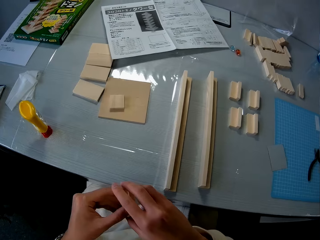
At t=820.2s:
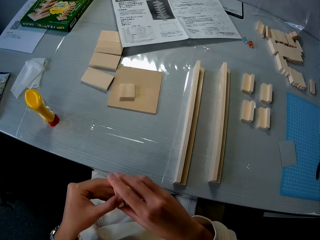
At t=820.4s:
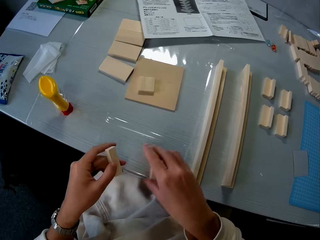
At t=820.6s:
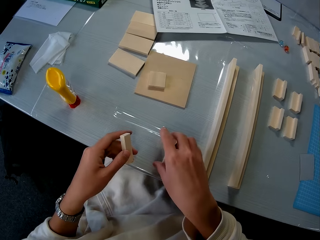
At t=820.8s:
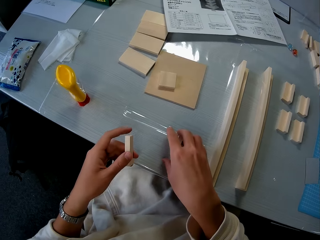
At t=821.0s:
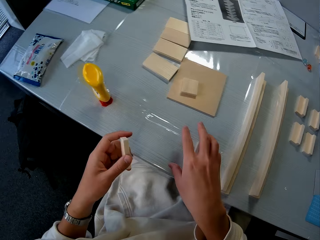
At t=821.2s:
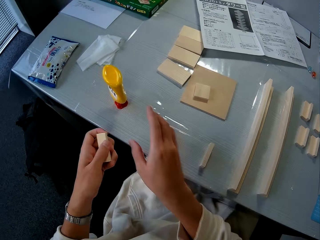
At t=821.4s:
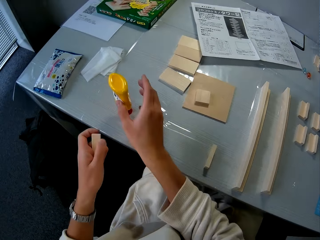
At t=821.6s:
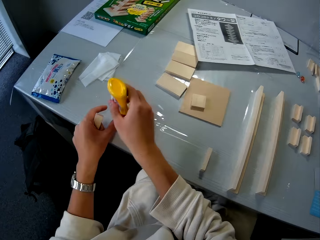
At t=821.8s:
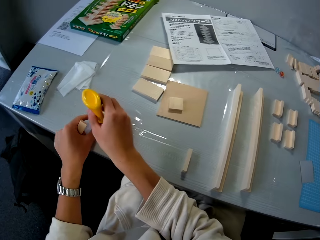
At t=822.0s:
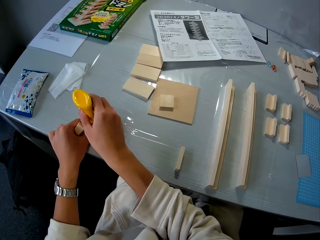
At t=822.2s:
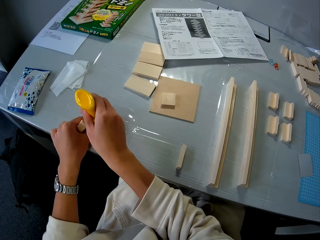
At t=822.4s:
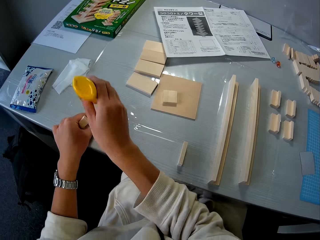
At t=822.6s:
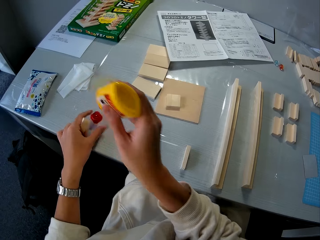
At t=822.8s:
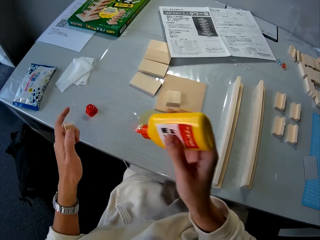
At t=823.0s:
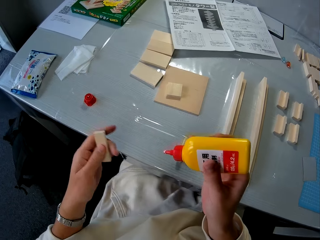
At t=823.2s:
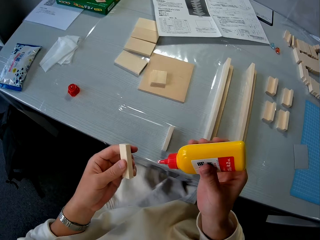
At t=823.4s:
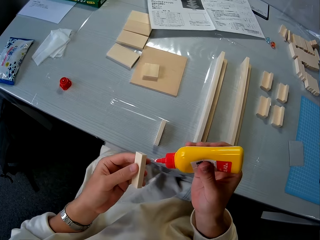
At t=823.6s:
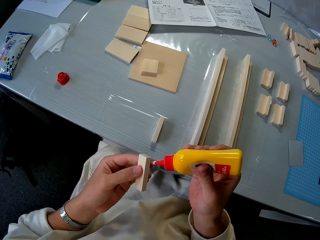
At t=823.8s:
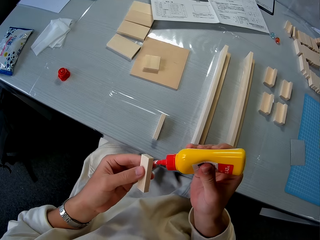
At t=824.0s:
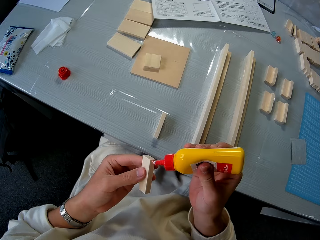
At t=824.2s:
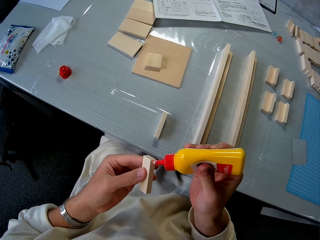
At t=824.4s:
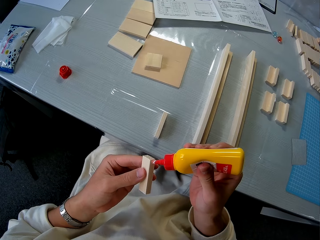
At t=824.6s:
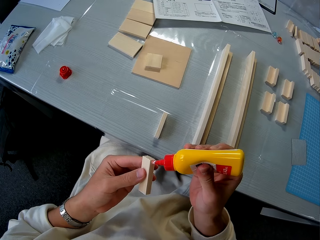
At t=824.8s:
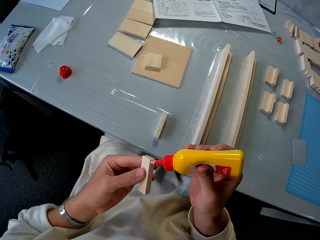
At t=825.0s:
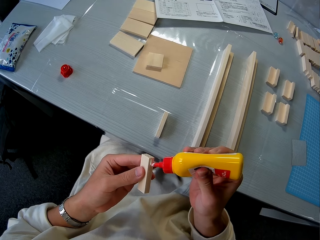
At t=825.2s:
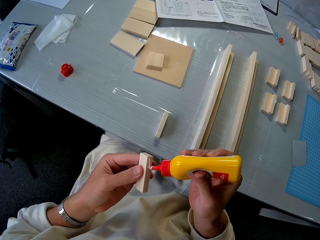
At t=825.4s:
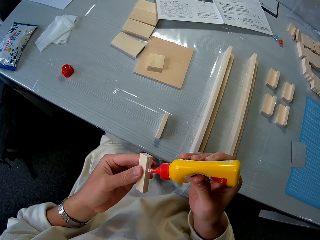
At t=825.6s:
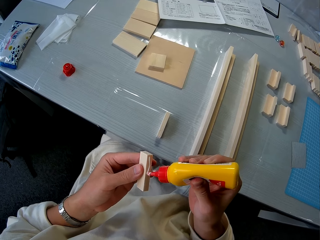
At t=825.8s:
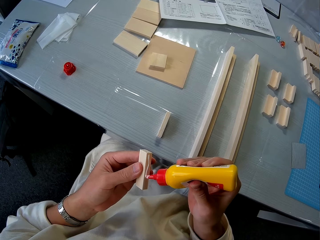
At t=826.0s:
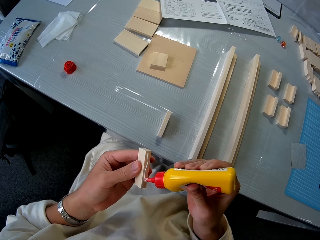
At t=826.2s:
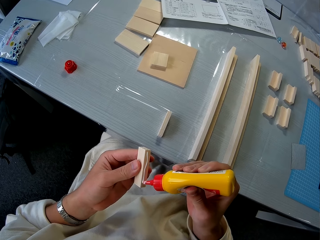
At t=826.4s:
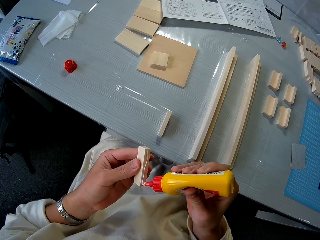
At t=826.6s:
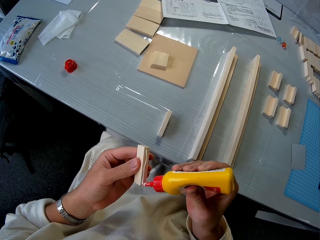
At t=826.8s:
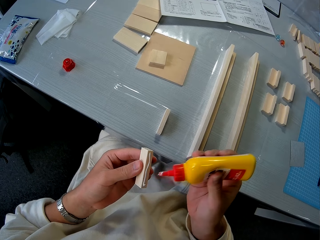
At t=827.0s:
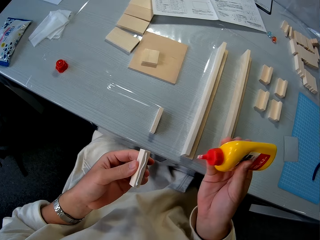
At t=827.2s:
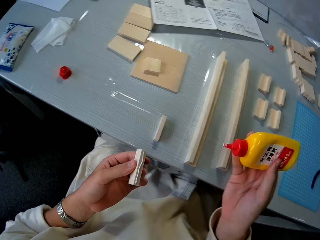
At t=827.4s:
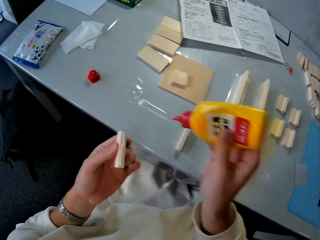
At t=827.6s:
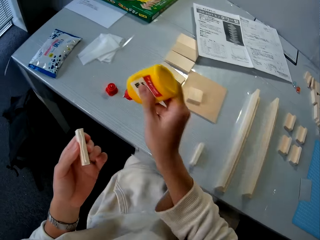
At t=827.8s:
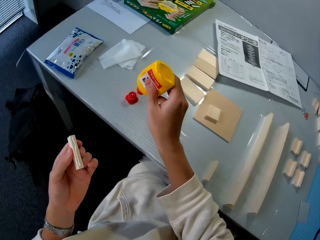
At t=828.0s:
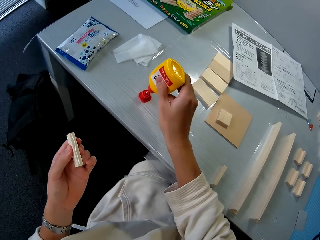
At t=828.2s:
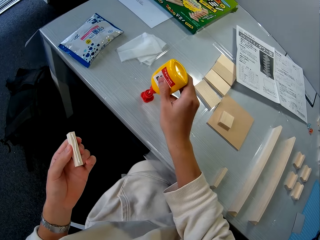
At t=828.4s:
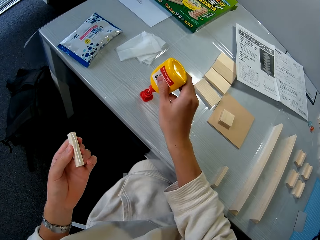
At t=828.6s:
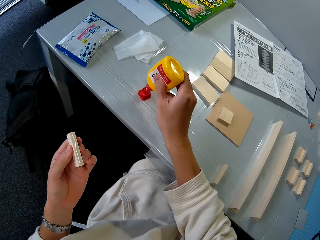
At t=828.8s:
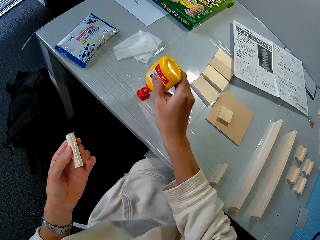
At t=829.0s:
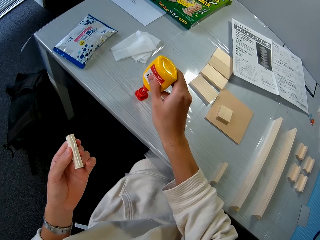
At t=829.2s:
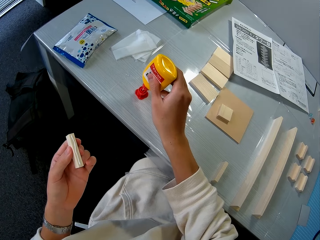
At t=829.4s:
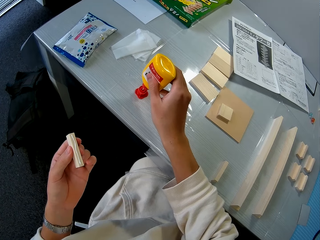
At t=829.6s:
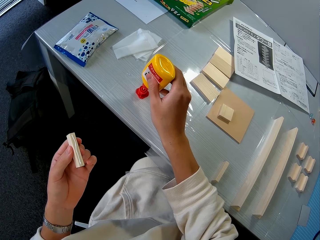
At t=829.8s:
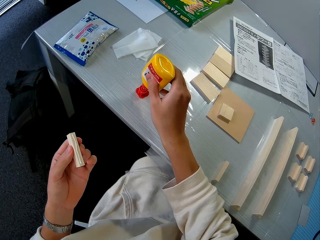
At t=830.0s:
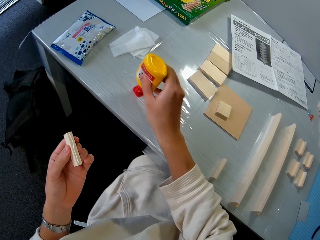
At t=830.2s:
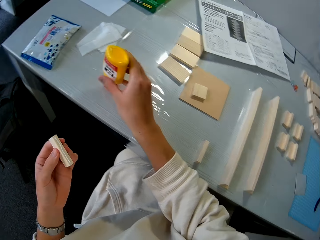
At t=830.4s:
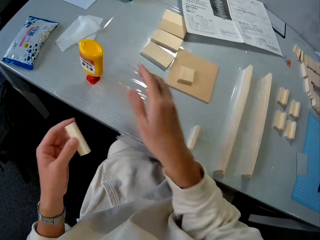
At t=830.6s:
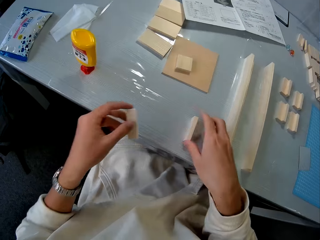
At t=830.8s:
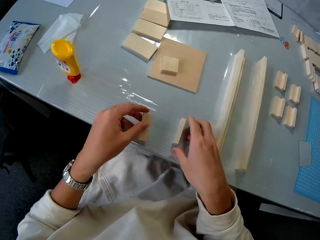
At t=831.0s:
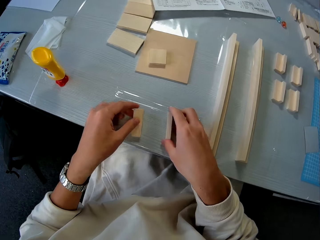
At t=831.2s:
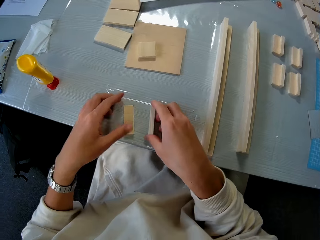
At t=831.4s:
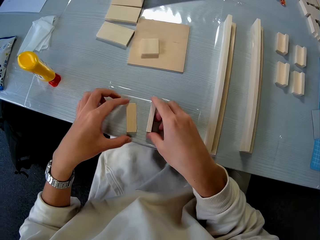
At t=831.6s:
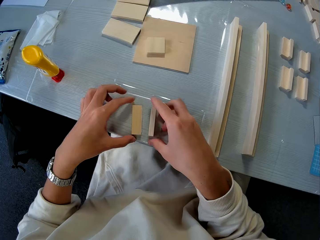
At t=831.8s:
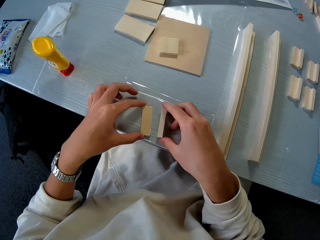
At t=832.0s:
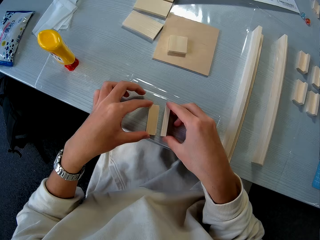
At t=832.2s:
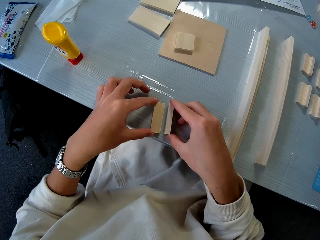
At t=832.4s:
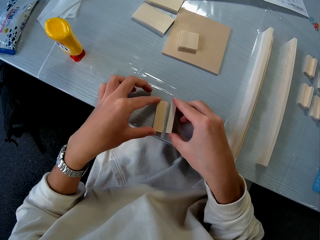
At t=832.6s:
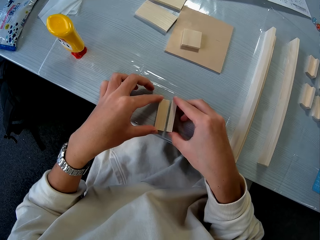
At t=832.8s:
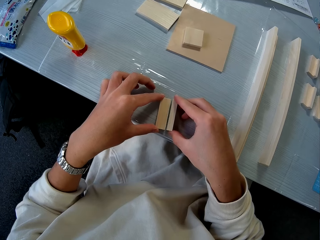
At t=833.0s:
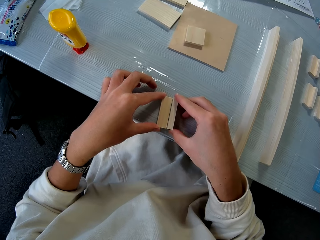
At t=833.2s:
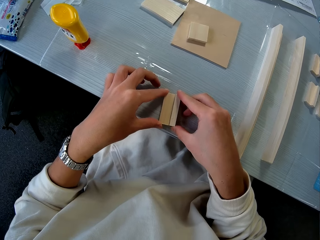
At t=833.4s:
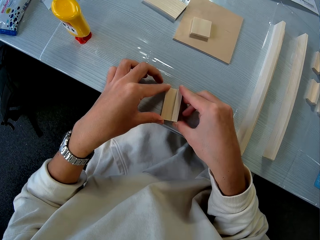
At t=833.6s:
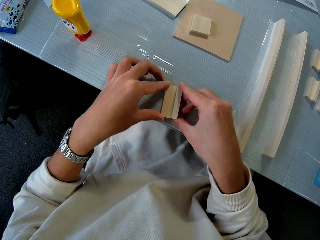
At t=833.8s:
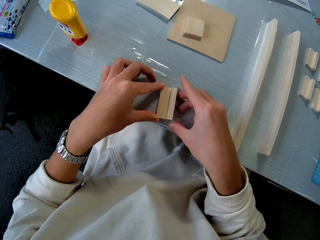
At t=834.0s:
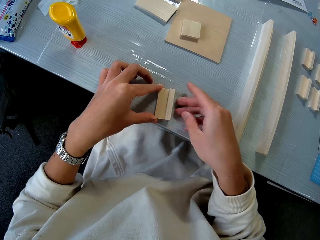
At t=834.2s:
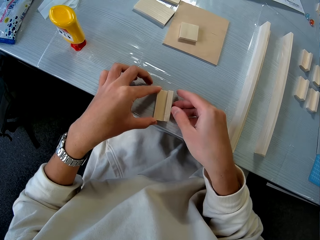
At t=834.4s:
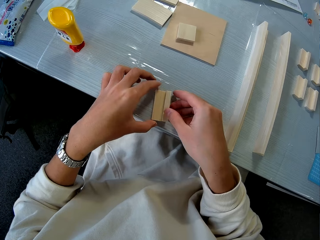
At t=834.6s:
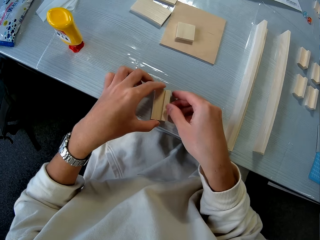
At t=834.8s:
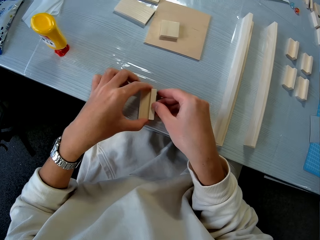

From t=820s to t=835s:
The camera wearer drops a piece of the wood on the table. He picks up the glue on the table. He opens the glue. He applies the glue to the piece of wood in his hand. He puts the glue on the glue cover on the table. He joins the piece of wood in his hand with the piece of wood on the table.

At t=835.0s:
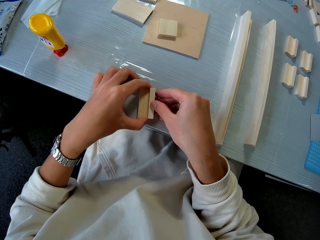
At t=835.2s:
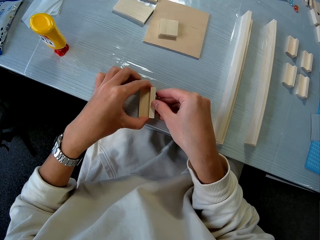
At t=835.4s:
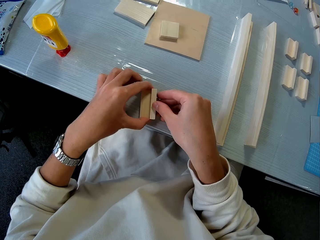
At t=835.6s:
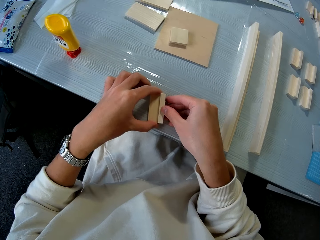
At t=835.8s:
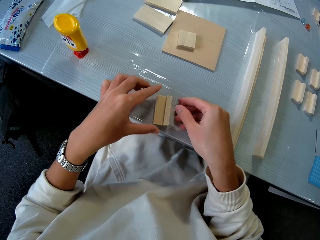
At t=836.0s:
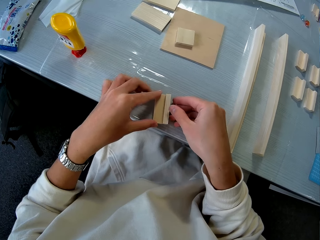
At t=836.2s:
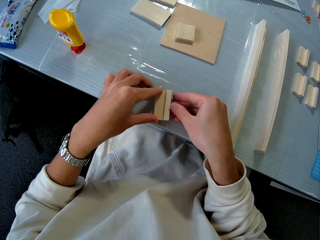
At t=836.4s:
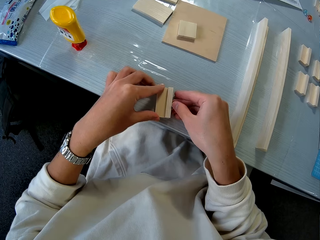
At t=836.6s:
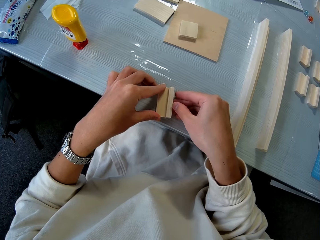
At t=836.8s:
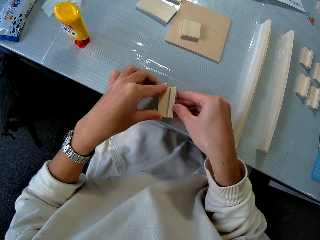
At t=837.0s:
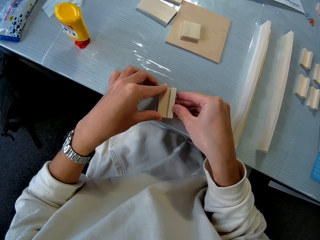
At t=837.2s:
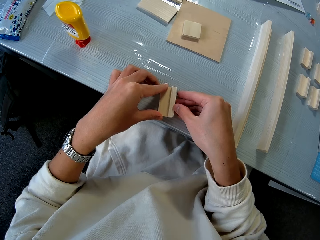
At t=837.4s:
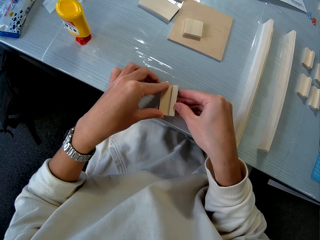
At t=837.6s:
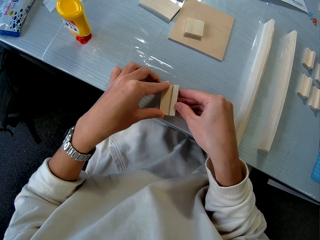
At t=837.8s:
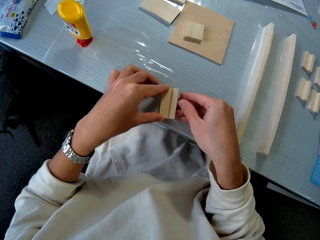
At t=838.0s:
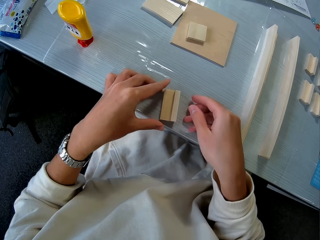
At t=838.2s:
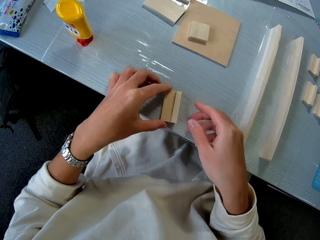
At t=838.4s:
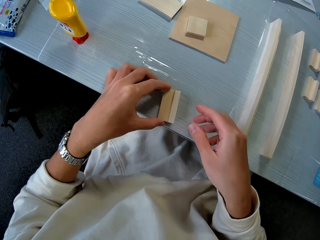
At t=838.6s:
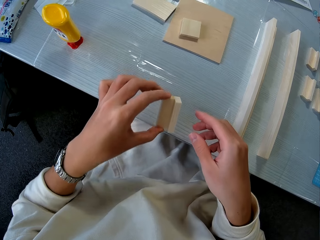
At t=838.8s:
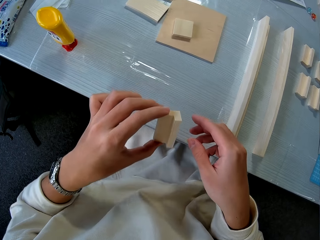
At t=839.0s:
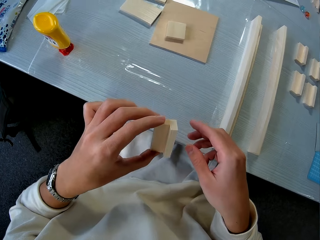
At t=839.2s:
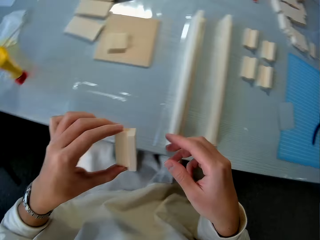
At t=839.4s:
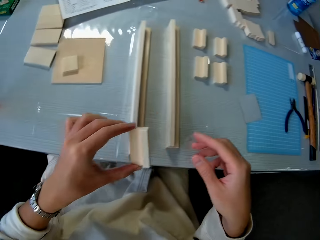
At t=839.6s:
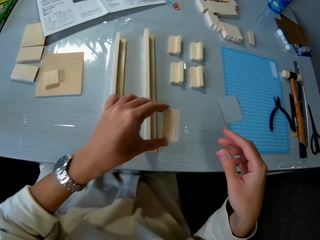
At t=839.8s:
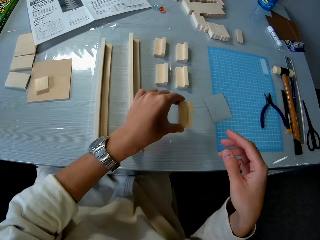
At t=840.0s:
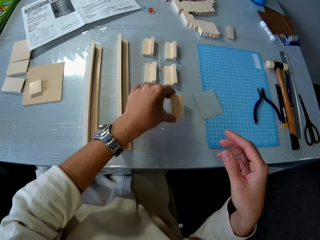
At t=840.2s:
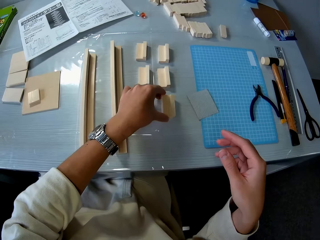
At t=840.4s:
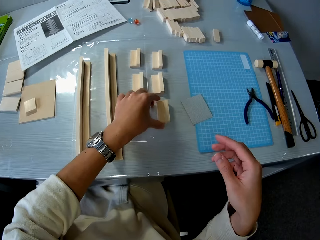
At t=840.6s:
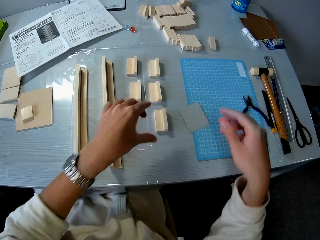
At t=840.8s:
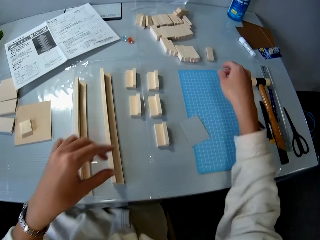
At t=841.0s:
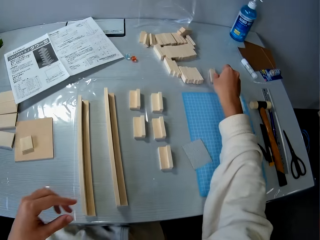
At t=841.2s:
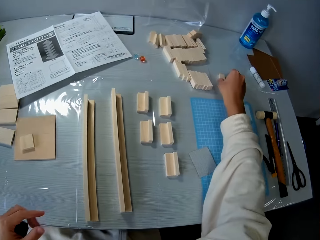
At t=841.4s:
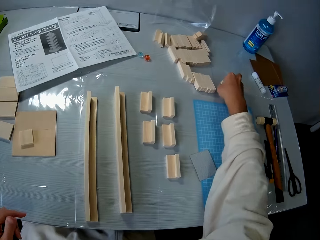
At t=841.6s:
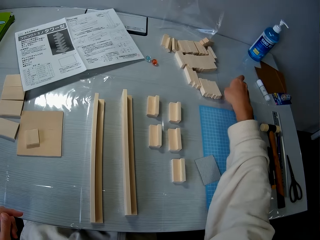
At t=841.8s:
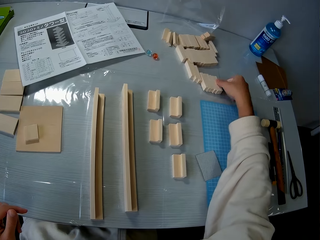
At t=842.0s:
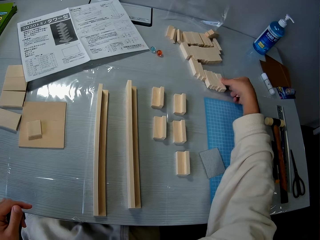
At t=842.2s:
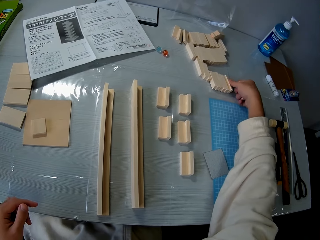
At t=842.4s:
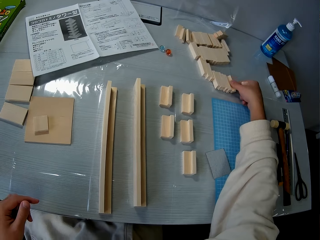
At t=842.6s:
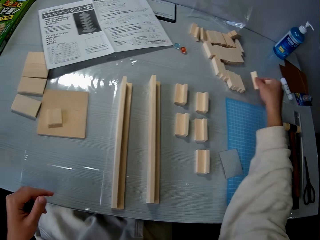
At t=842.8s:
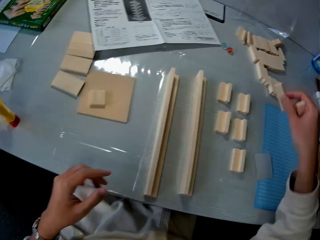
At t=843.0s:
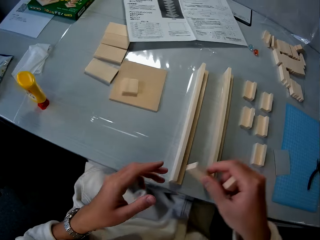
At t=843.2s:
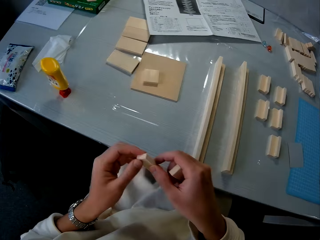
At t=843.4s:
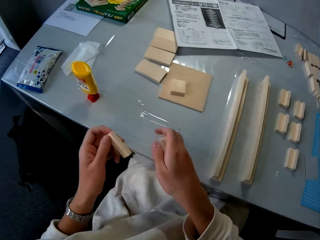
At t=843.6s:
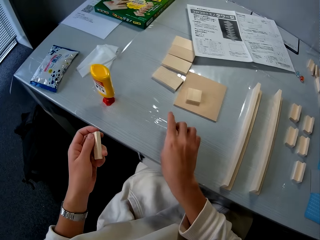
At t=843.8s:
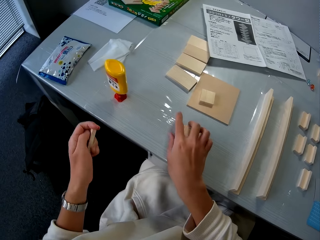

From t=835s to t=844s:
The camera wearer picks up the joined pieces of wood on the table. They drop the joined pieces of wood on the other side of the table. They place the rubber stamp on the table. They pick up a piece of wood on the table. They pick up another piece of wood on the table. They drop the piece of wood on the table.
